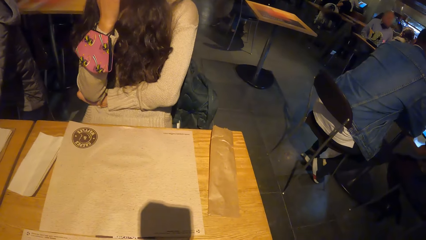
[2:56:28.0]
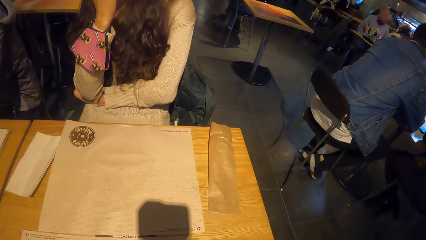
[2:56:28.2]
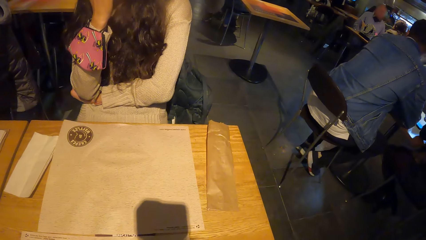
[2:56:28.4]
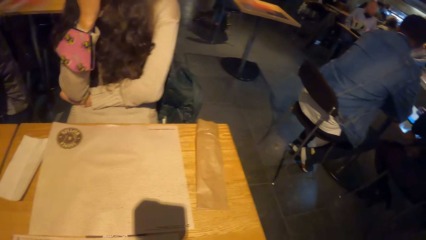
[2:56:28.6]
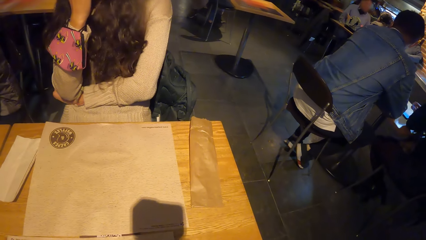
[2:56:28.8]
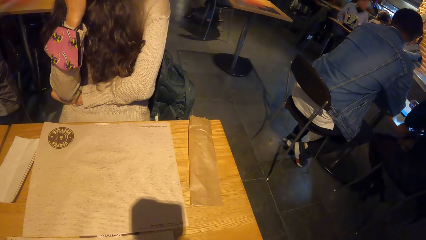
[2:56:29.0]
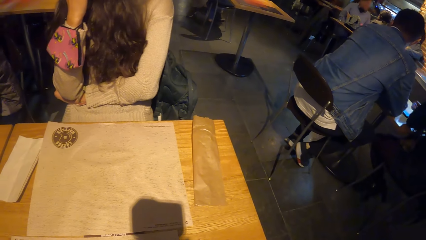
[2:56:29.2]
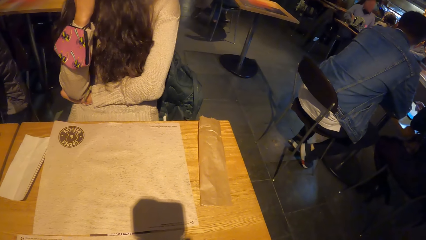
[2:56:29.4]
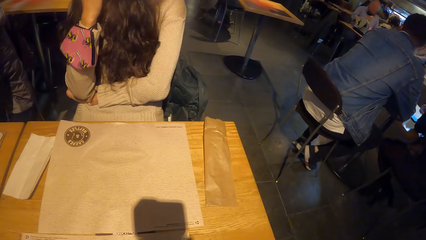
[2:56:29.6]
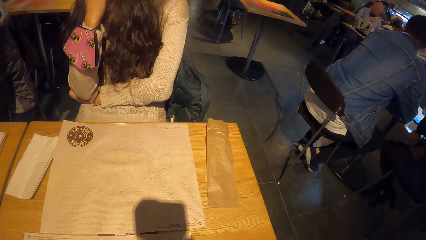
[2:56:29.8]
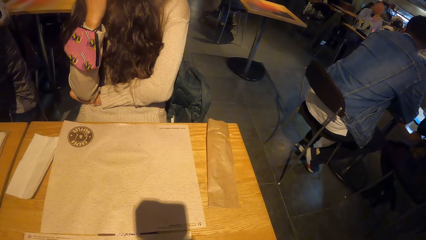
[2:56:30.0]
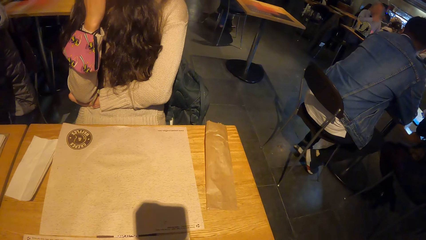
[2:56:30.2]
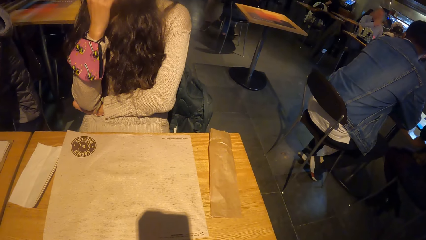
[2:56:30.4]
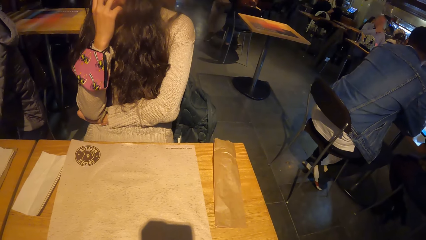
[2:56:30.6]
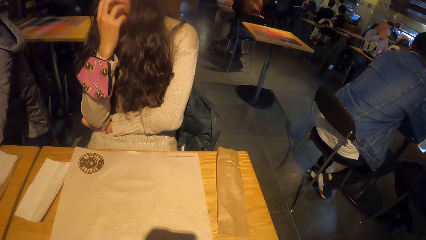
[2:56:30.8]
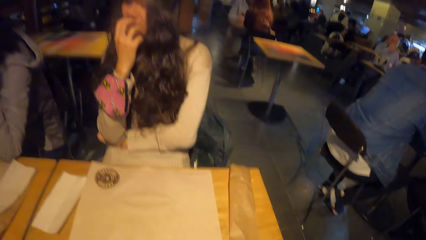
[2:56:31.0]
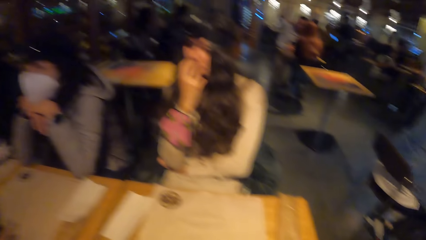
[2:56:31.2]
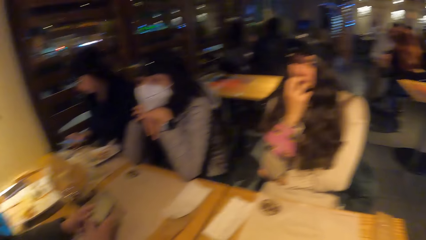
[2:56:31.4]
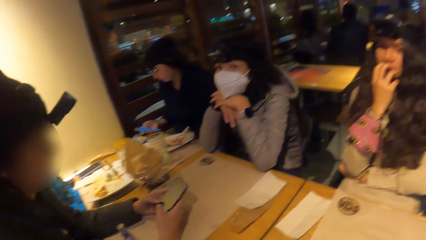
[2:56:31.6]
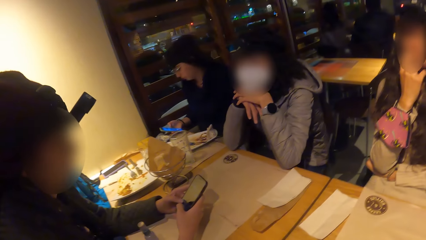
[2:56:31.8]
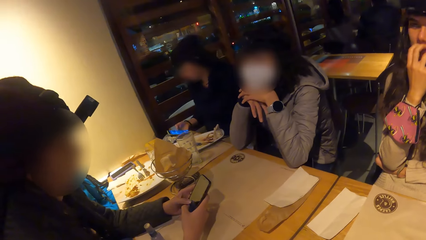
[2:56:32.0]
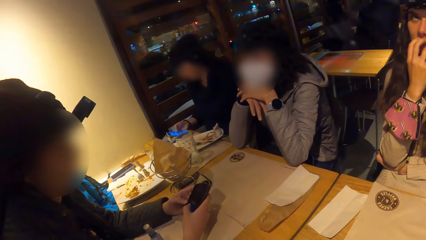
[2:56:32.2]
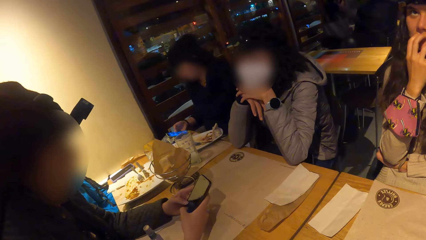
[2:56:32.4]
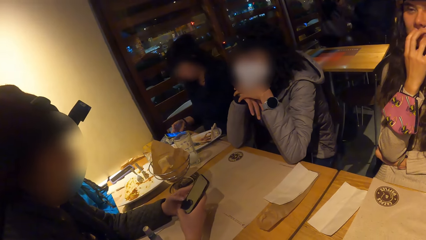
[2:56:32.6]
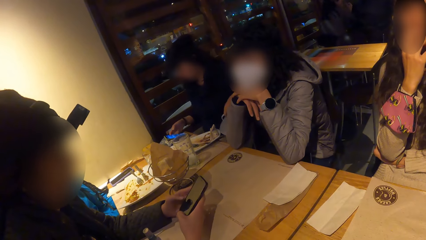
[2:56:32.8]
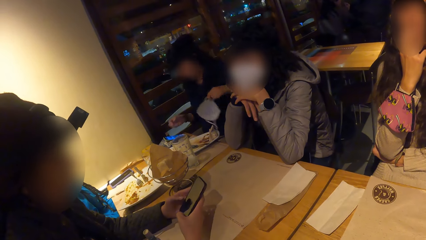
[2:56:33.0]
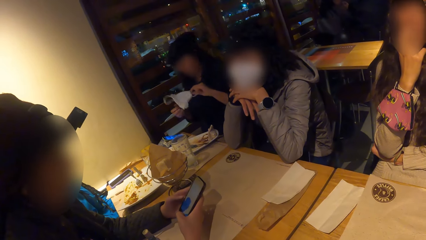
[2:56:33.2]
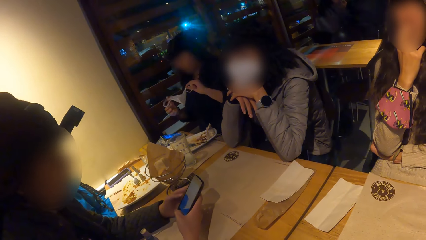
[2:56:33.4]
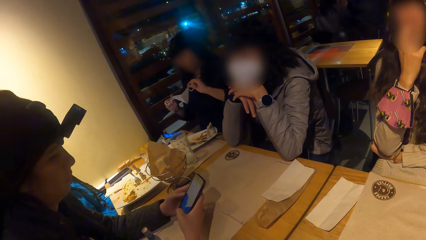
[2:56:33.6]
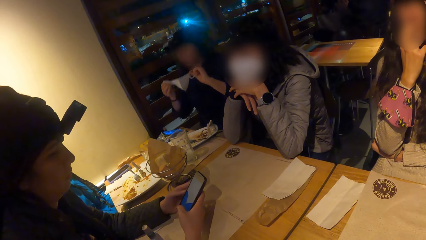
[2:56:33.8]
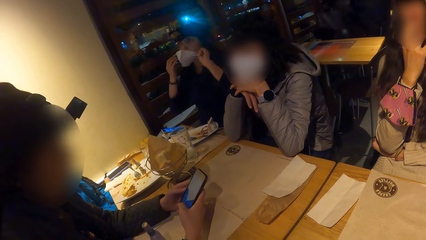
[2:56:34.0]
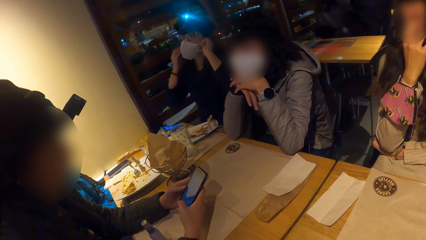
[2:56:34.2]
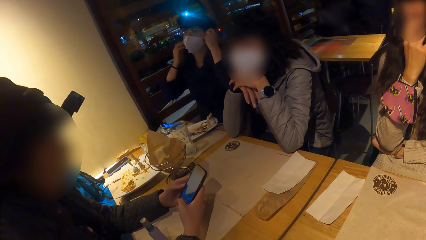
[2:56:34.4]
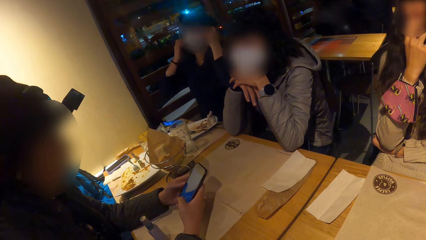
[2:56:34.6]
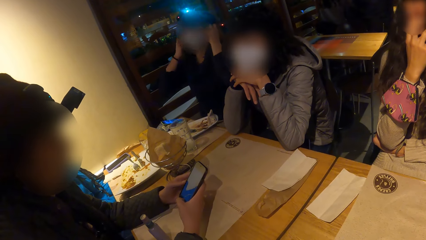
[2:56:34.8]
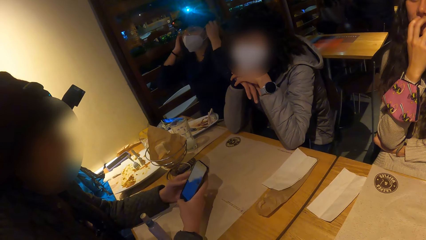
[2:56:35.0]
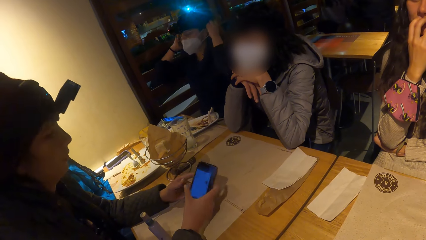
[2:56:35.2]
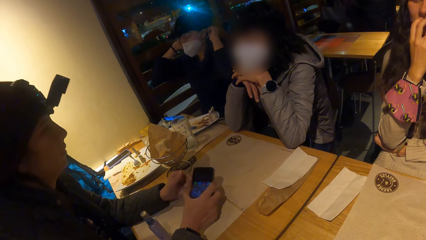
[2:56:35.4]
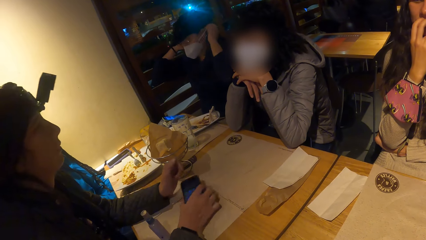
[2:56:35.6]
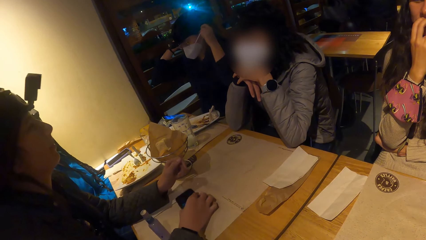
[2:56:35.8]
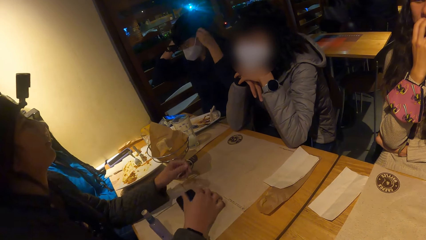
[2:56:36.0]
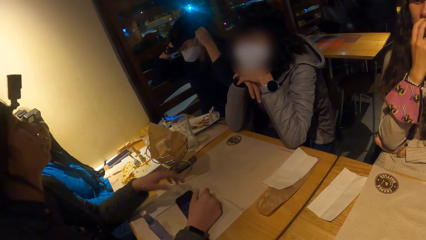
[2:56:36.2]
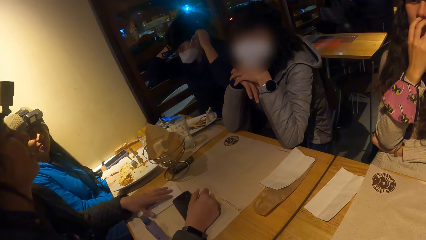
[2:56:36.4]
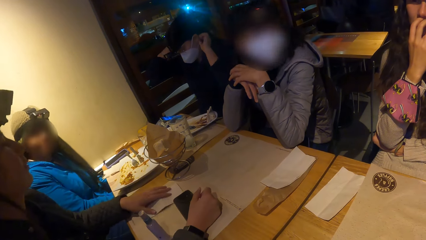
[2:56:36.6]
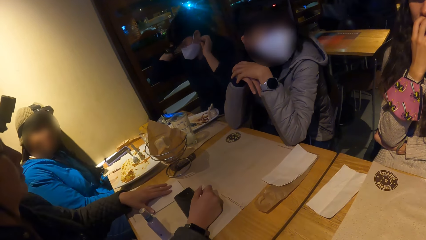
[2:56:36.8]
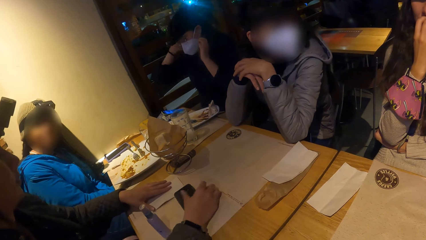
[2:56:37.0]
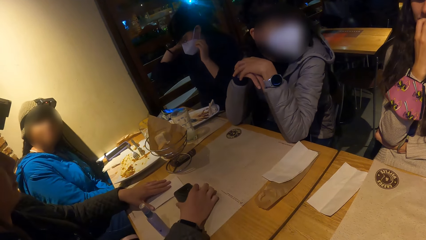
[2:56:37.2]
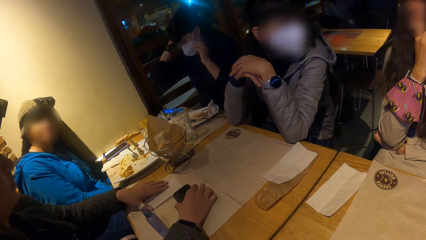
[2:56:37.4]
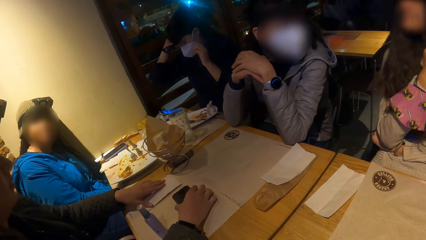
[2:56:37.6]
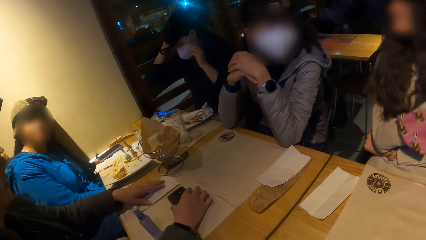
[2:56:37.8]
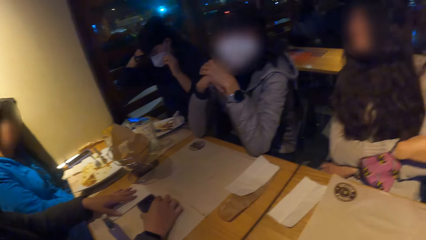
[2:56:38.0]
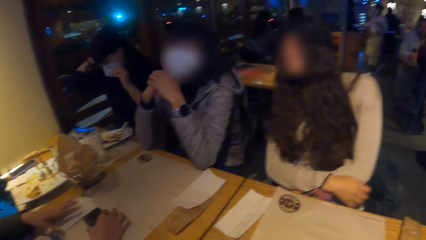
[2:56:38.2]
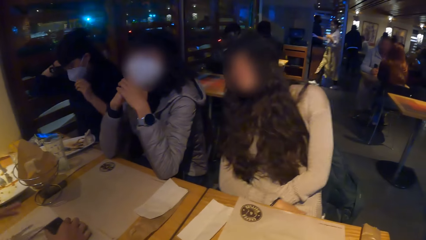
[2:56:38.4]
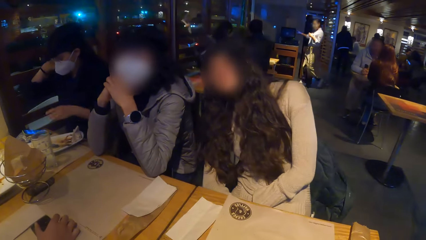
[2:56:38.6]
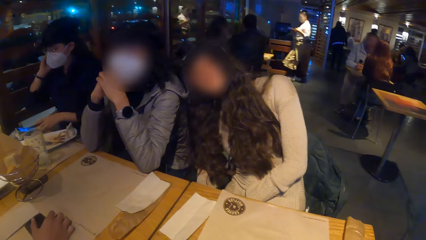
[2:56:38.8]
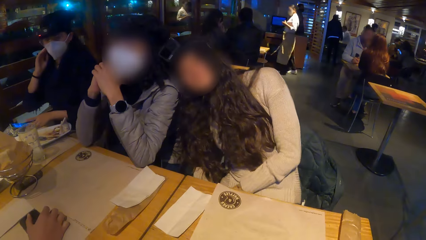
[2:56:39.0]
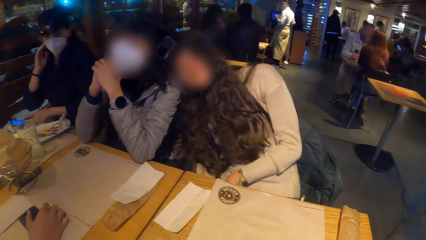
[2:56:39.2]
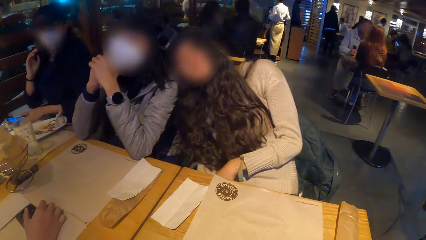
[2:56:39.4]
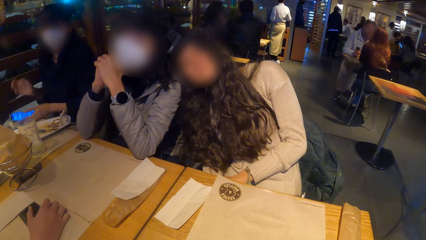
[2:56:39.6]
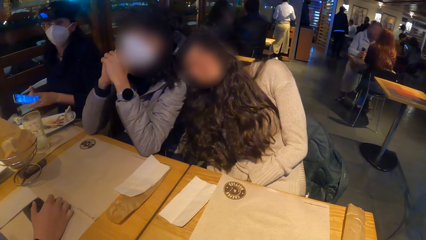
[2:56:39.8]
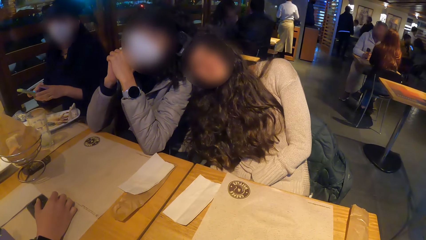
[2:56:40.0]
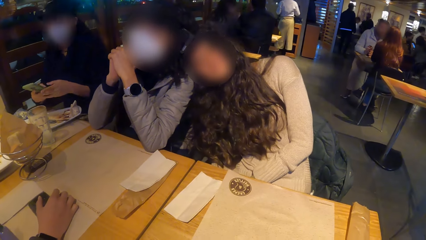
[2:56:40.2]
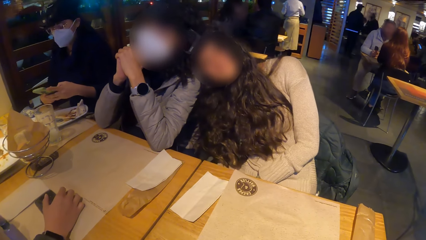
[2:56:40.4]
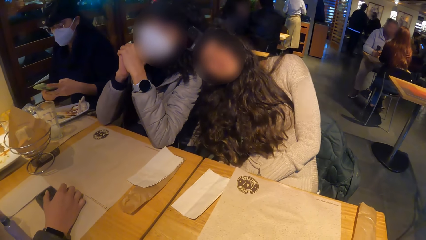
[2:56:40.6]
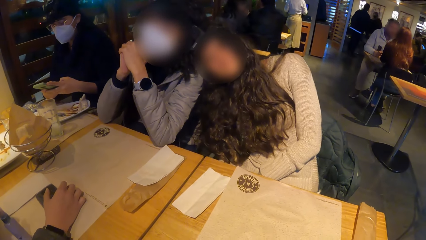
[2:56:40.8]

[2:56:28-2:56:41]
The lady drops the phone on a table with her right hand.
